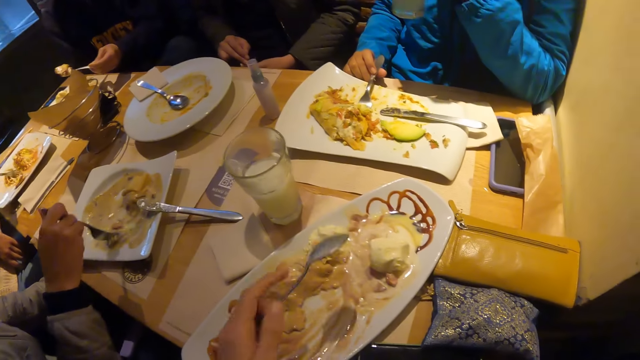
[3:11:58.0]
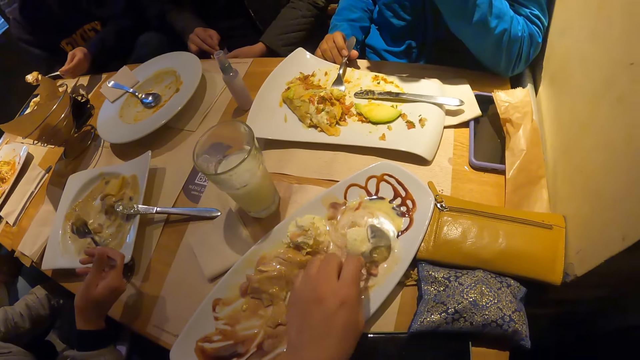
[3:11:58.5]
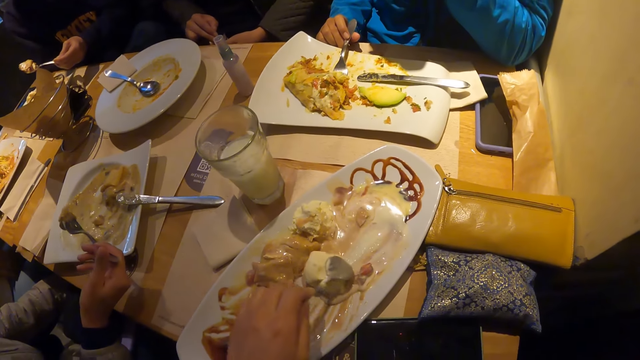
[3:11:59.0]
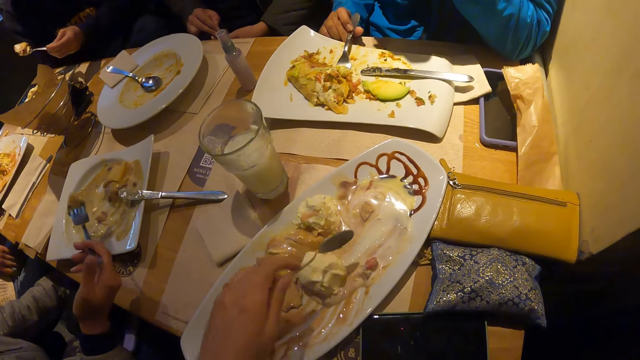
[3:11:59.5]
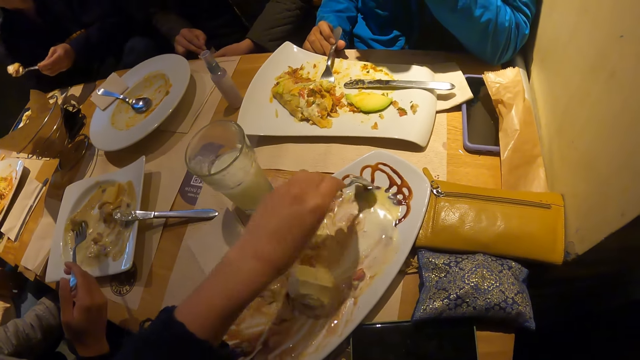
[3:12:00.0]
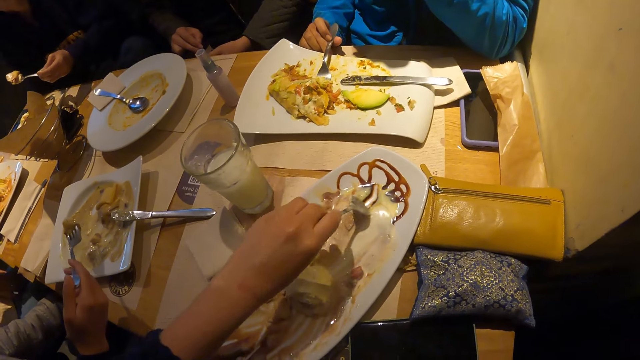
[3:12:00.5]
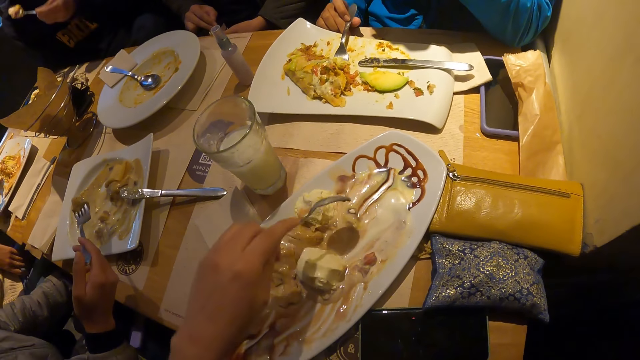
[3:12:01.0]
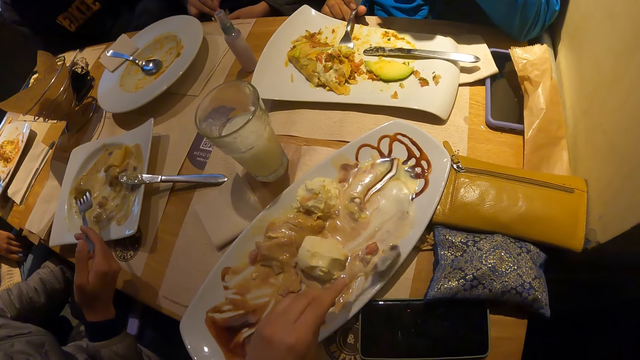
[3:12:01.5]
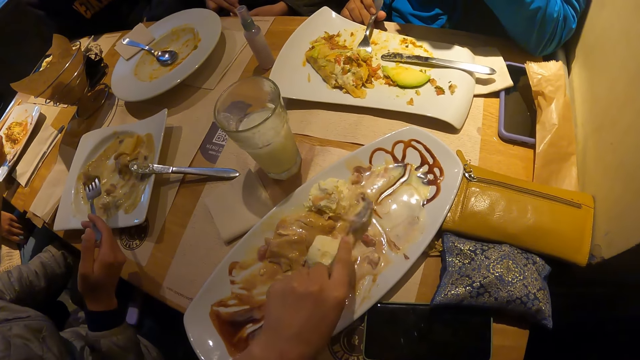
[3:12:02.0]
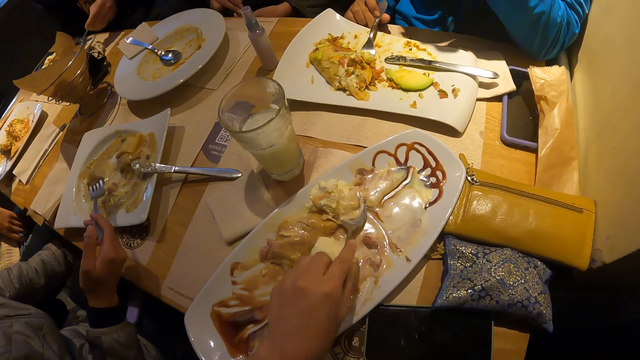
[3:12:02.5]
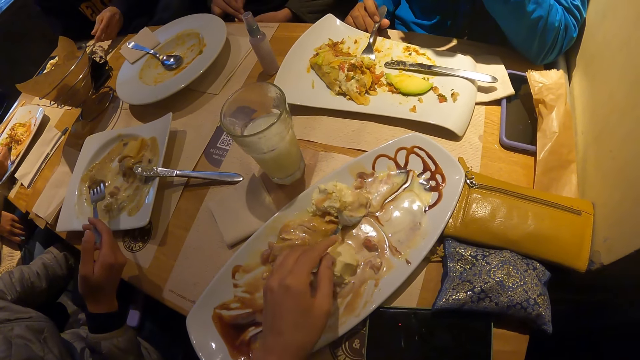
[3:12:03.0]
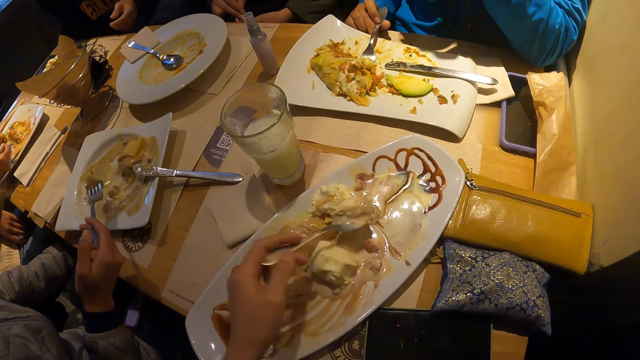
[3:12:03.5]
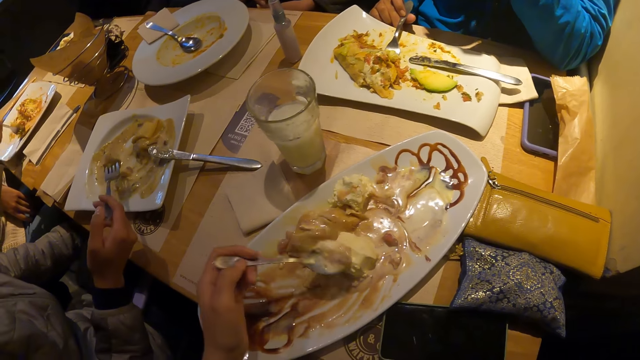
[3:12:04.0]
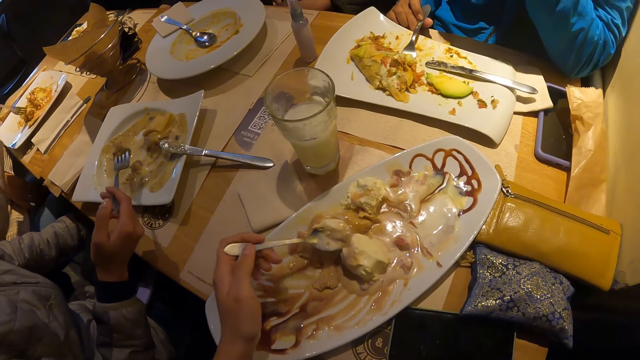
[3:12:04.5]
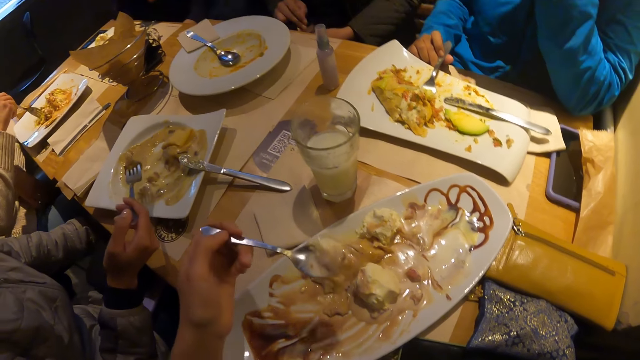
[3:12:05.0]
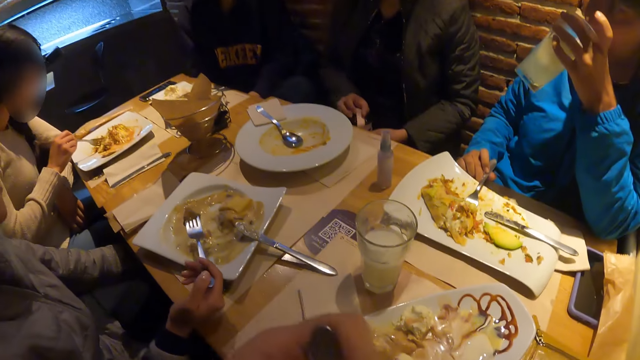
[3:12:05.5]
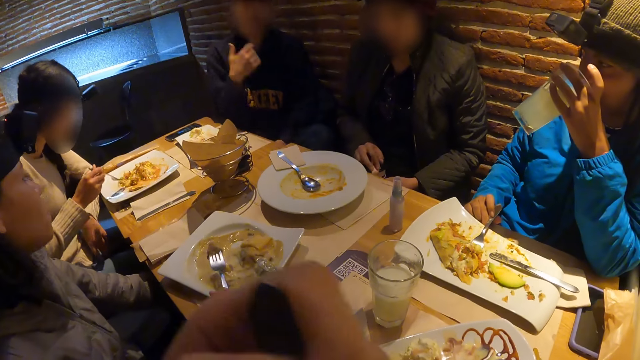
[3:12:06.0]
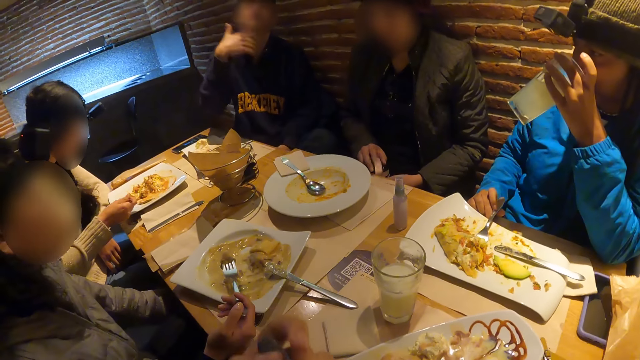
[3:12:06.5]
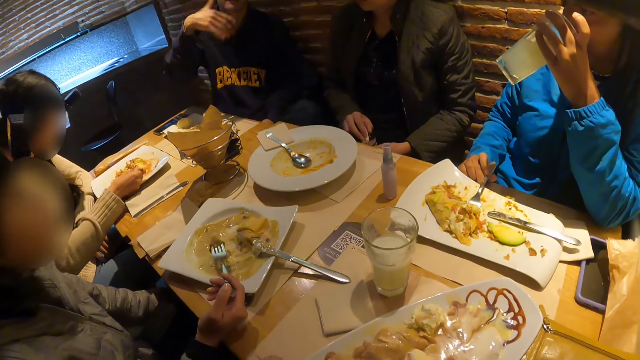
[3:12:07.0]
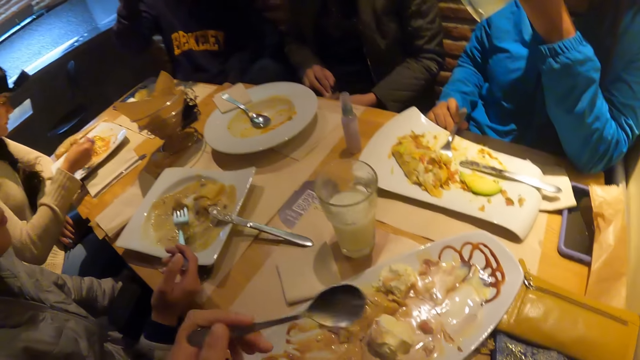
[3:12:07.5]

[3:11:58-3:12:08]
The camera wearer moves food with a spoon. He takes ice cream on the plate with the spoon in his left hand. He eats the ice cream on the plate with the spoon in his left hand. A man interacts with the group of people.

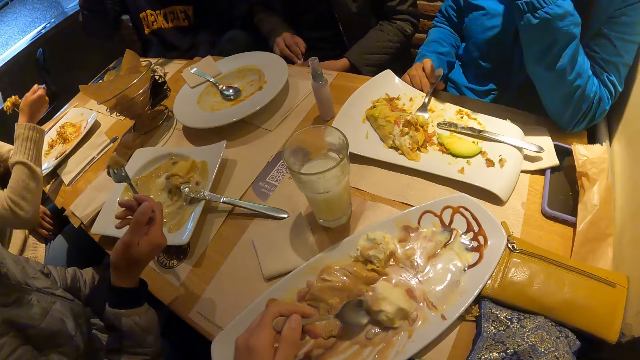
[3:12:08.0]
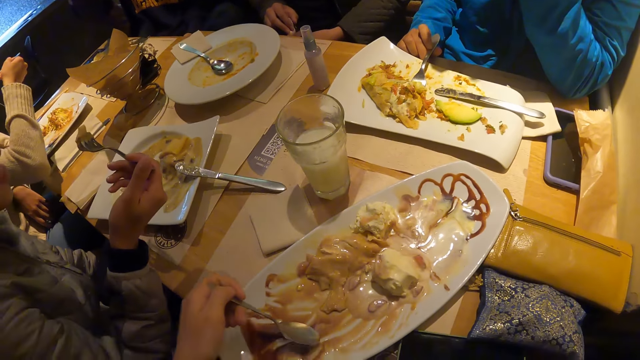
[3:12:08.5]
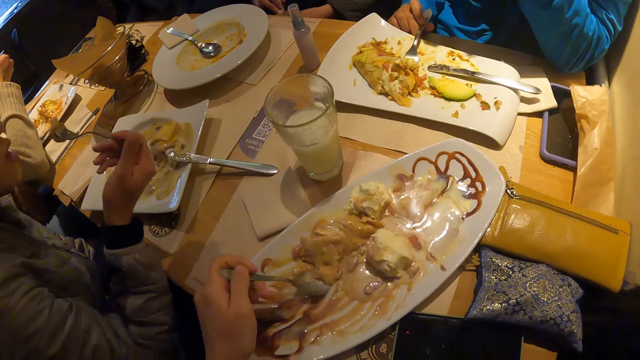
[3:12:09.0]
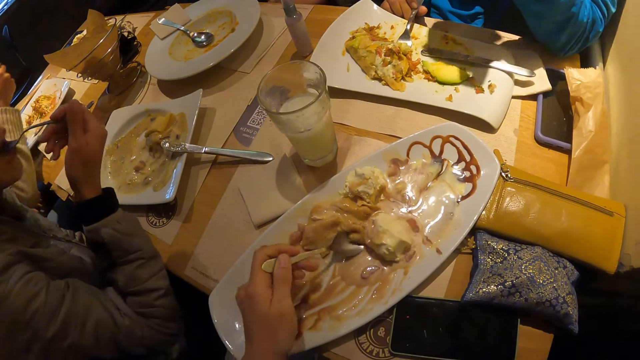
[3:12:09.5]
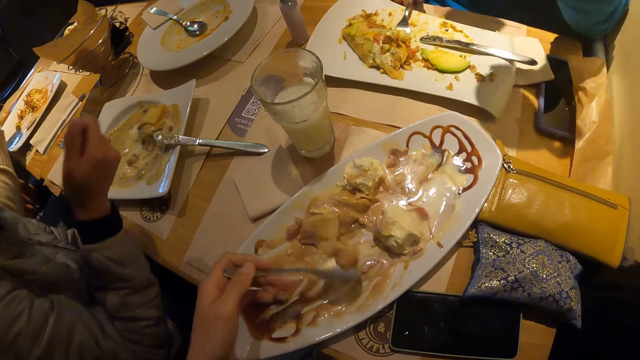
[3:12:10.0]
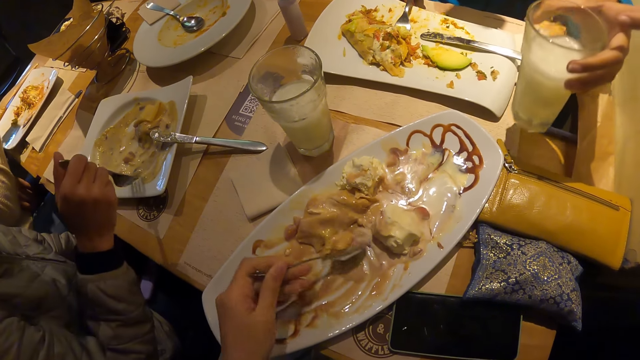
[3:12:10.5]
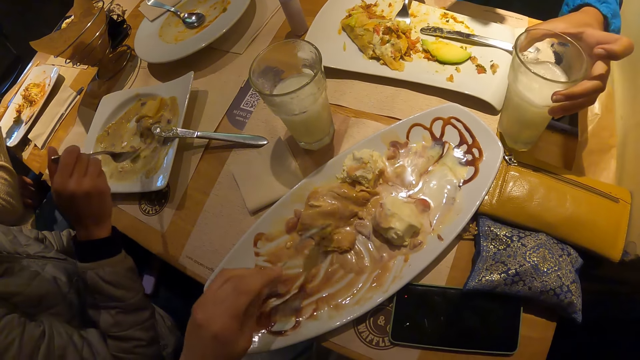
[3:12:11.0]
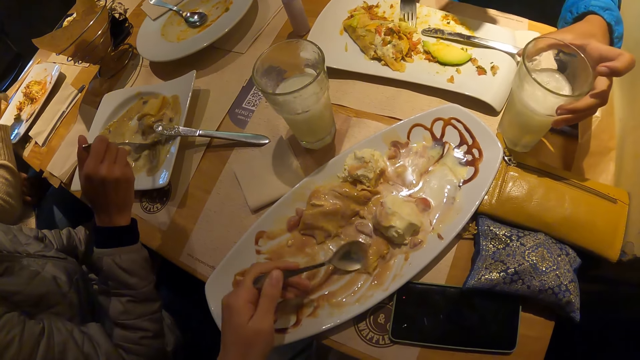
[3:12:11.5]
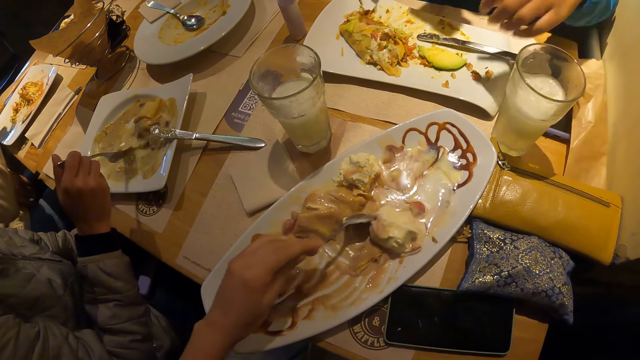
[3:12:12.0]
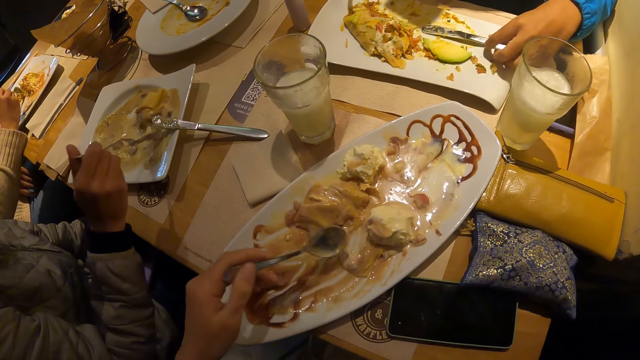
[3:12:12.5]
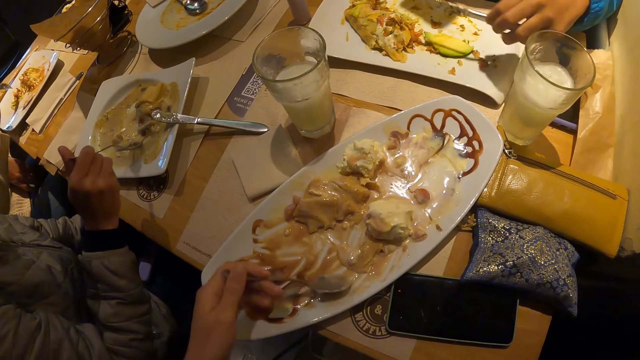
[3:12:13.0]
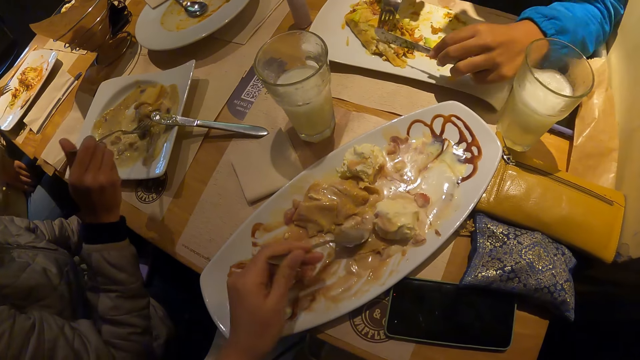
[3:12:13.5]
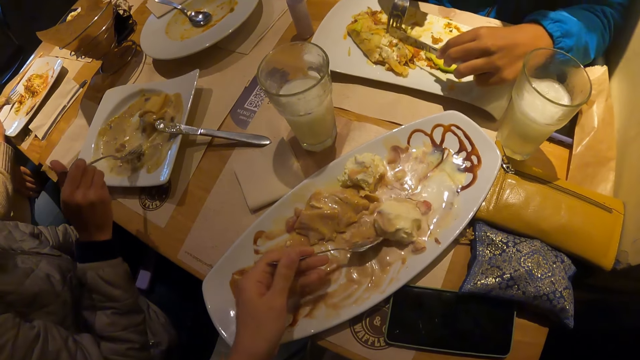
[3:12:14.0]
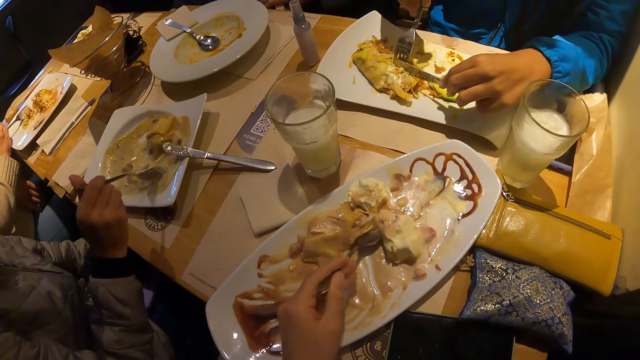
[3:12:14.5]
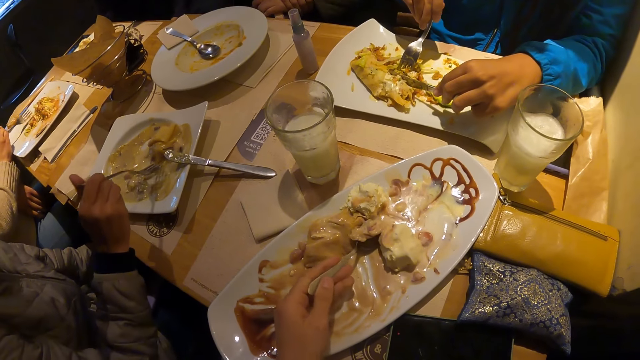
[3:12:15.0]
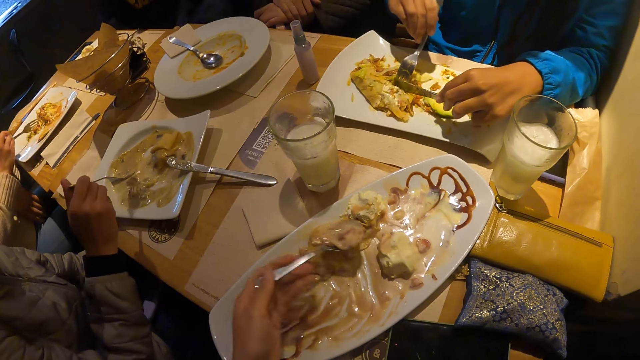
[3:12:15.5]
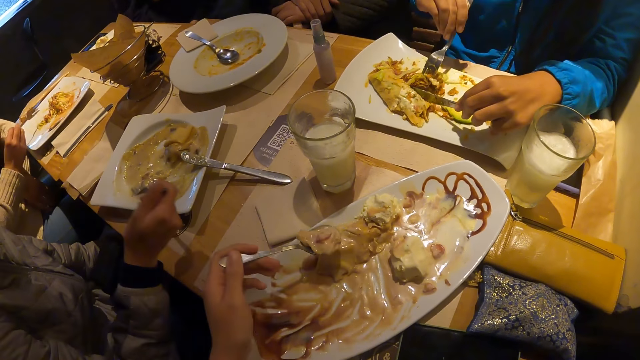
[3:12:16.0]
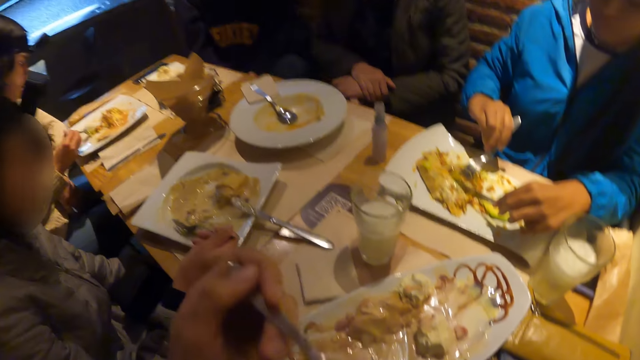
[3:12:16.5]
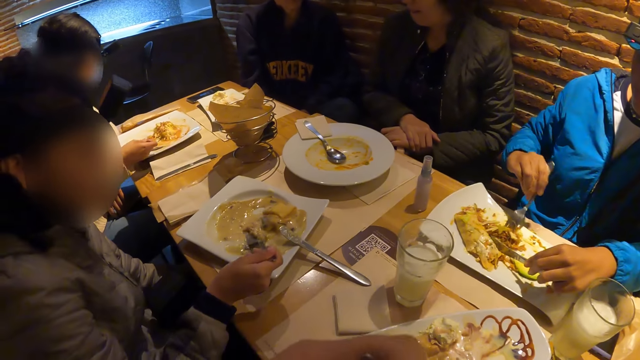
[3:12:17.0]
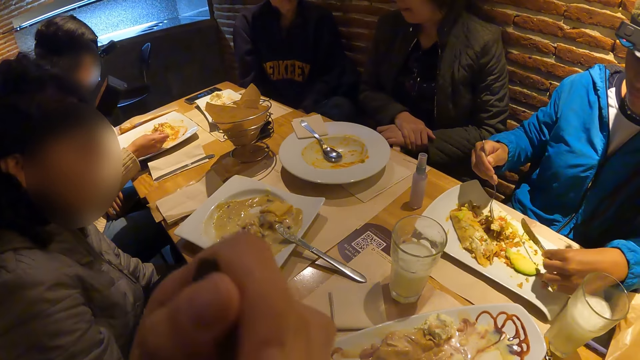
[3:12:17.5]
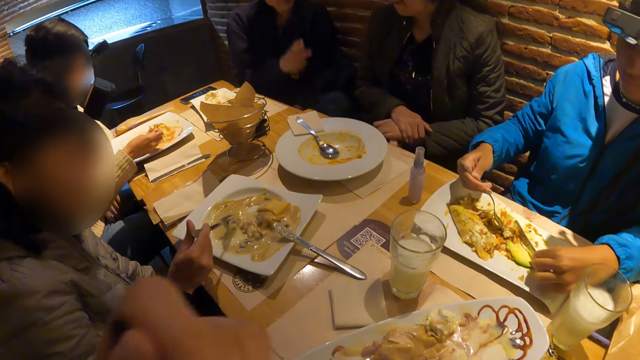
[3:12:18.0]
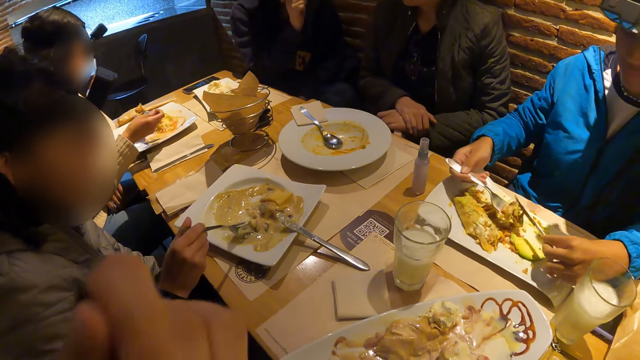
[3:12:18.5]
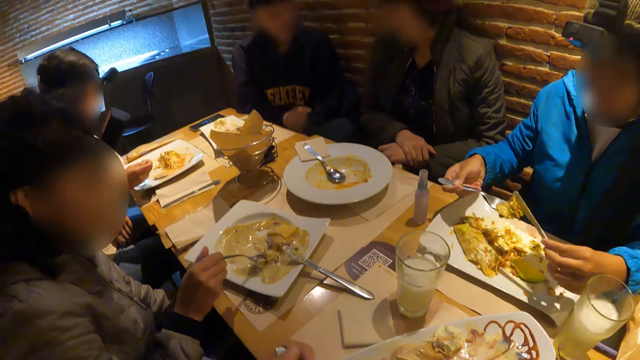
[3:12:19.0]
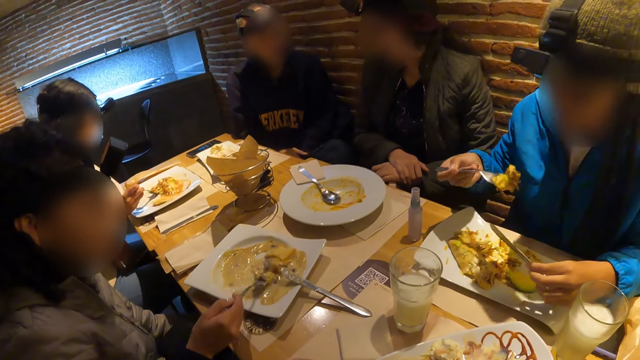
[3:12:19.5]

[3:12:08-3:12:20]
A woman eats ice cream from the plate with a fork in her right hand. The camera wearer scoops food with a spoon. Another woman drops the cup in her right hand on the table. The camera wearer eats the ice cream on the plate with the spoon in his left hand.
